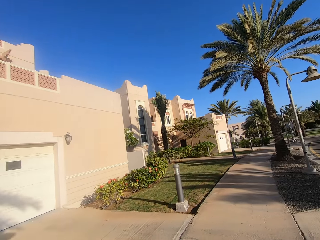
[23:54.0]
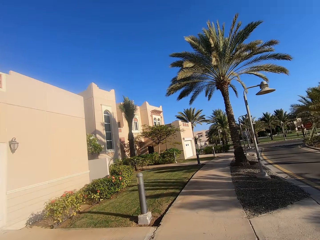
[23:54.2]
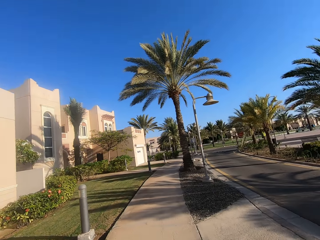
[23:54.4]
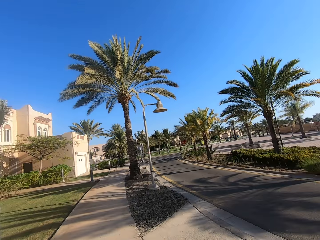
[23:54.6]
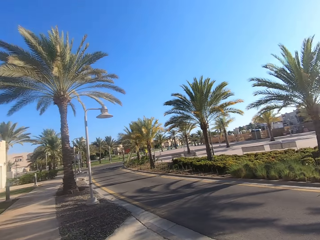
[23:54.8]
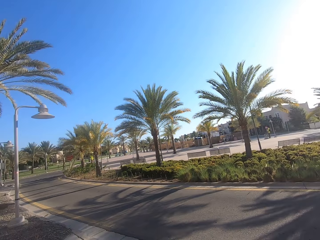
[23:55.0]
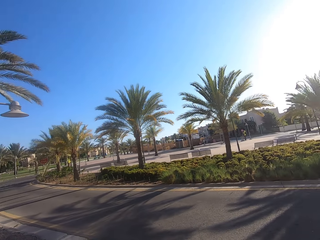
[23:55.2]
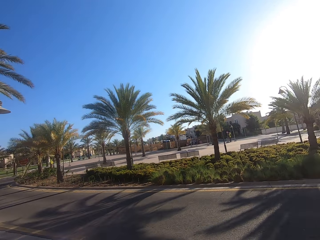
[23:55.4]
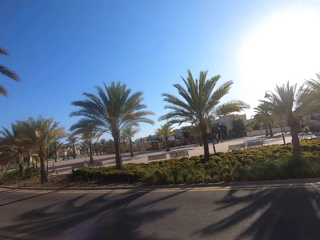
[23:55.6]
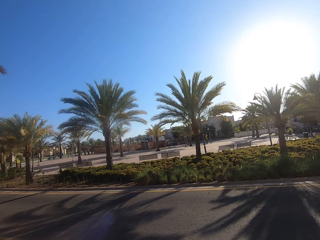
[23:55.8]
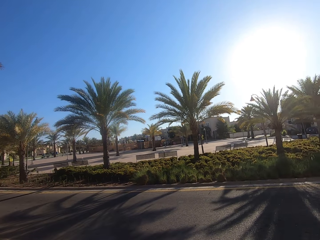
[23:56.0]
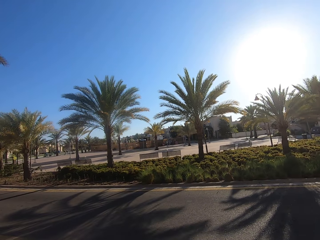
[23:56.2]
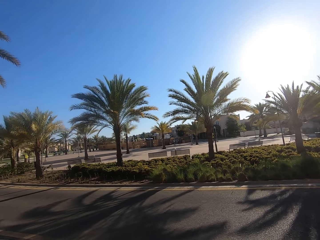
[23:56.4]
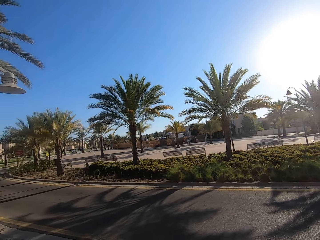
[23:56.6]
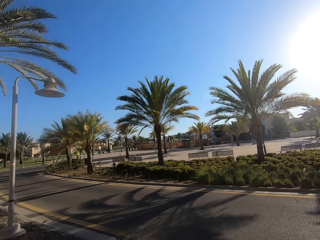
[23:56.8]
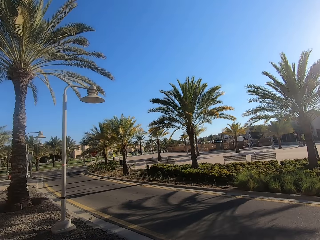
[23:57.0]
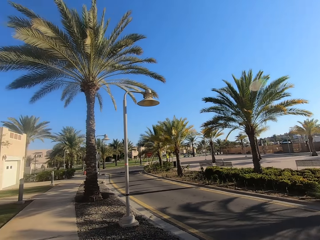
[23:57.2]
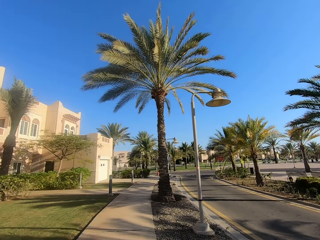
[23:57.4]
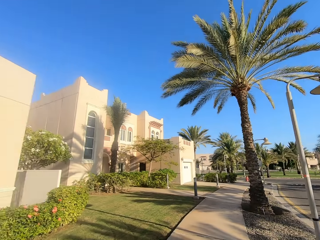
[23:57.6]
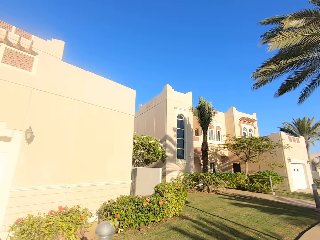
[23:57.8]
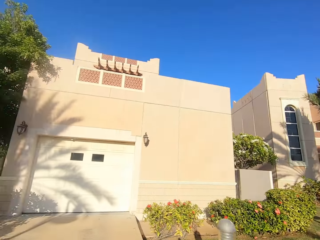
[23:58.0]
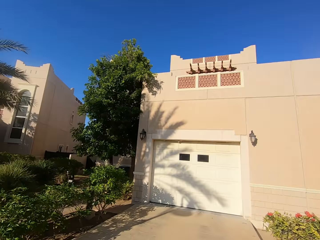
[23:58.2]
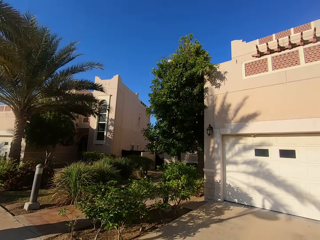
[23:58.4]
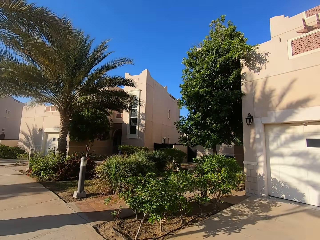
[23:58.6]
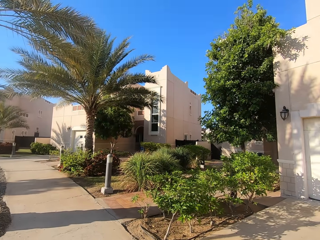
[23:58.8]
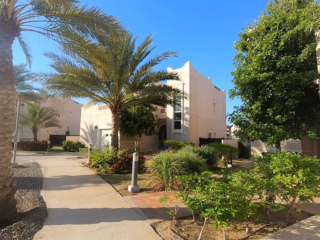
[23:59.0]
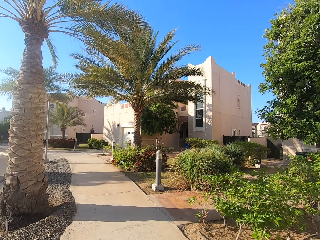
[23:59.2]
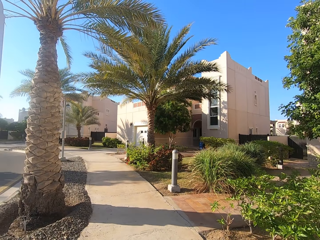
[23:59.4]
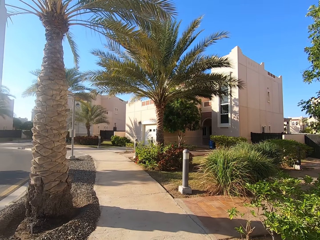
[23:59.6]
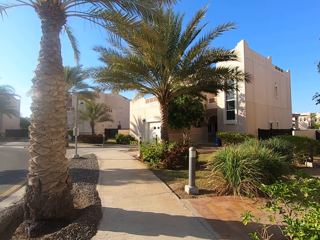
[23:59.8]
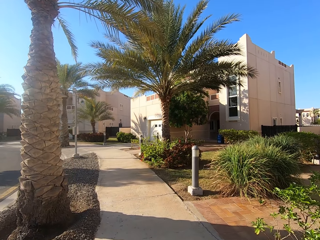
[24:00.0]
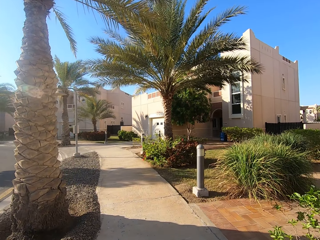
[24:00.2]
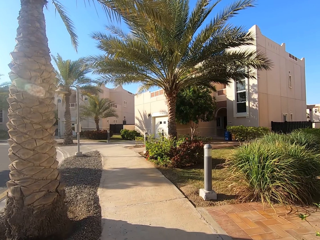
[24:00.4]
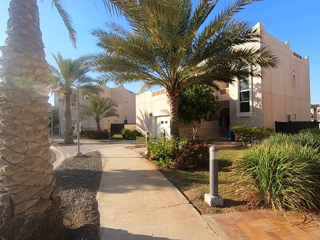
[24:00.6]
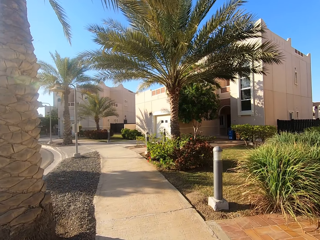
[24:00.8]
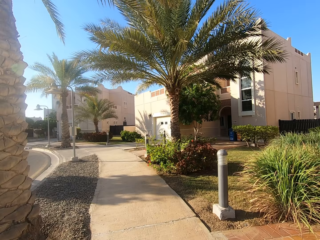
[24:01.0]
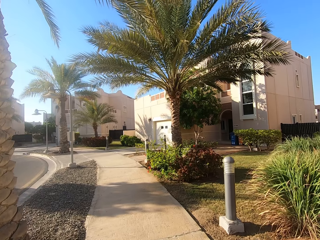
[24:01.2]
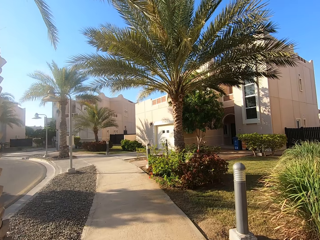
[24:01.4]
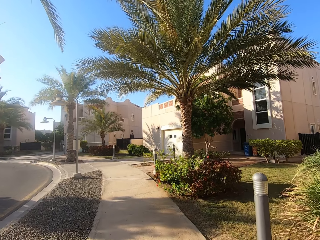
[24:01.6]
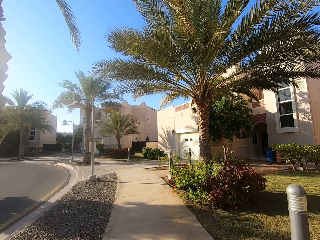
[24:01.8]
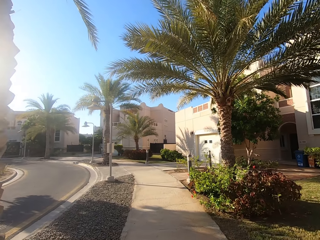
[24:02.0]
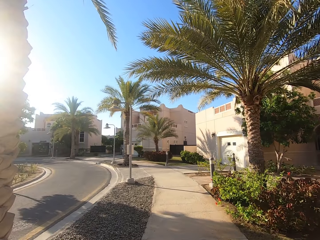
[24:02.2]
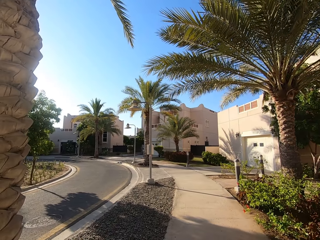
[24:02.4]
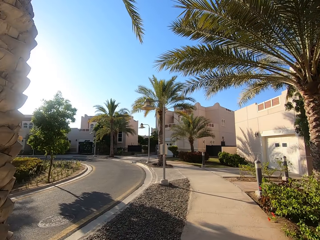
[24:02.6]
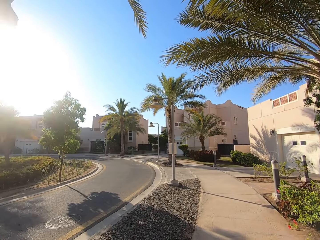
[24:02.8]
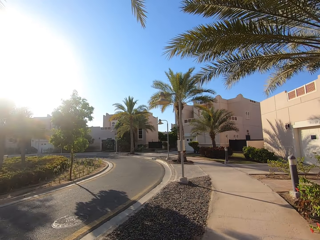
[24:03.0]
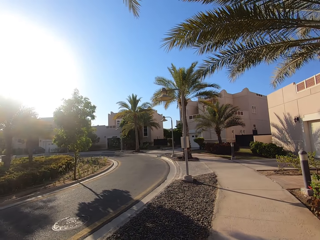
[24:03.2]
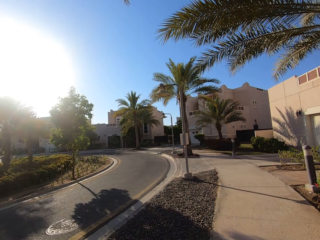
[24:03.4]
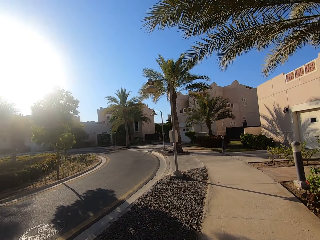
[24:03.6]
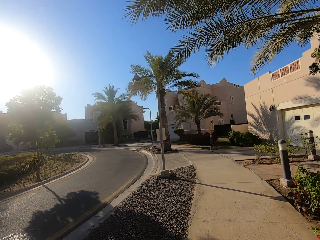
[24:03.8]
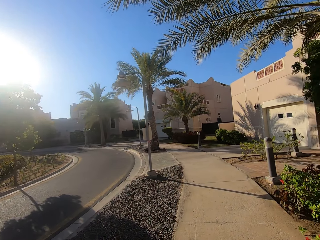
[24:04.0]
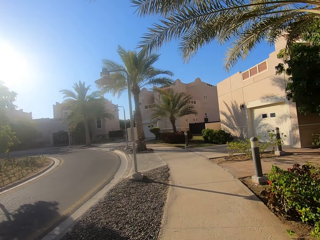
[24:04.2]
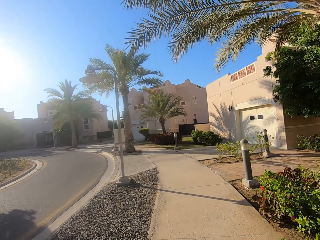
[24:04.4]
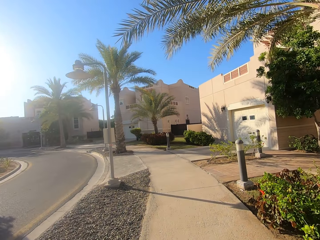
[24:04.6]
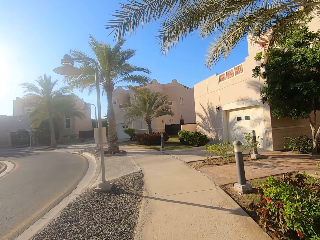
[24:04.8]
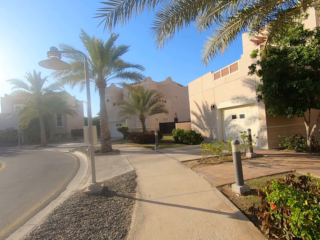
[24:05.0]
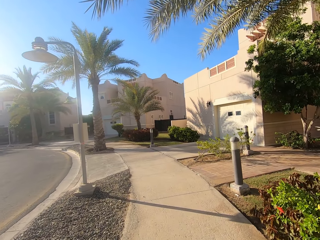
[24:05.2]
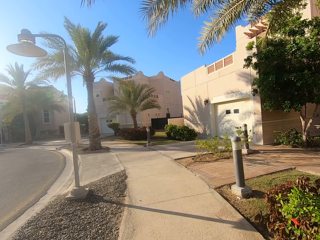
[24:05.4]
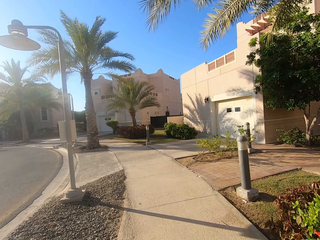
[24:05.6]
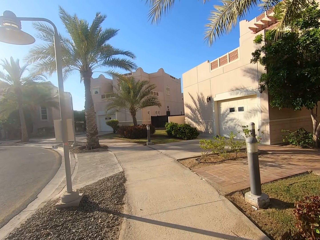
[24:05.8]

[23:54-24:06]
The camera wearer walks around a sidewalk. They turn around. They walk on the sidewalk.

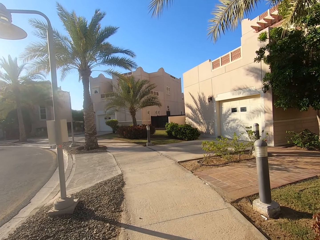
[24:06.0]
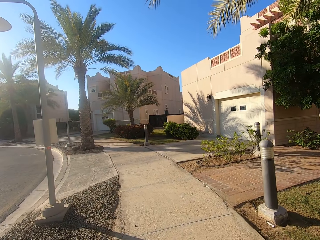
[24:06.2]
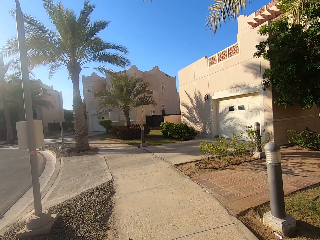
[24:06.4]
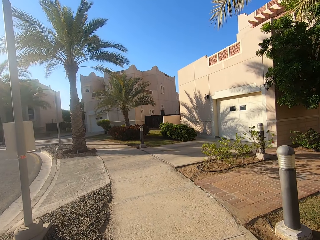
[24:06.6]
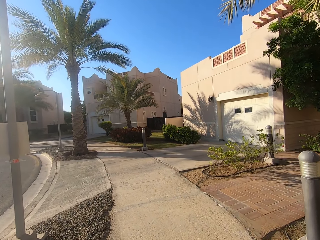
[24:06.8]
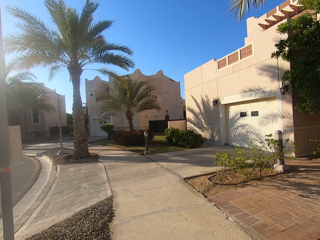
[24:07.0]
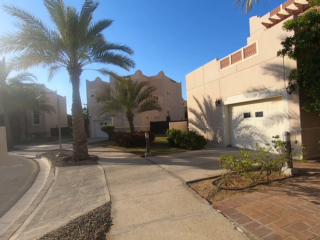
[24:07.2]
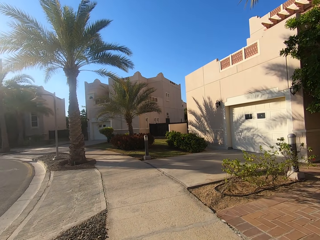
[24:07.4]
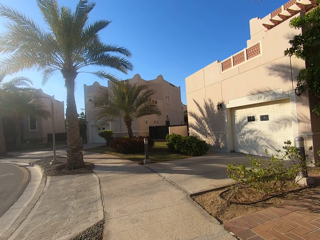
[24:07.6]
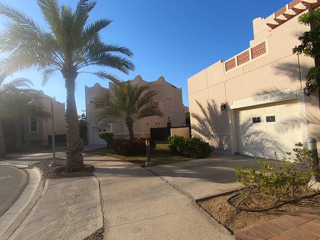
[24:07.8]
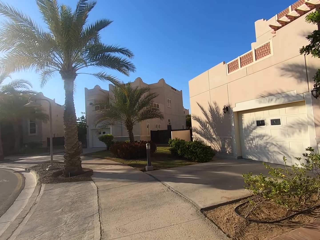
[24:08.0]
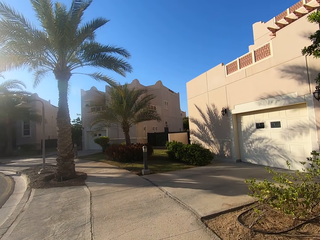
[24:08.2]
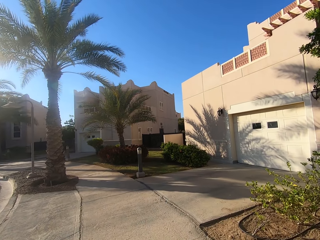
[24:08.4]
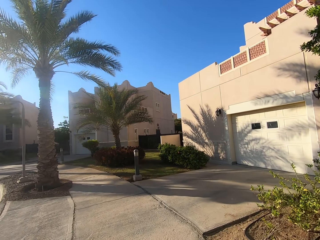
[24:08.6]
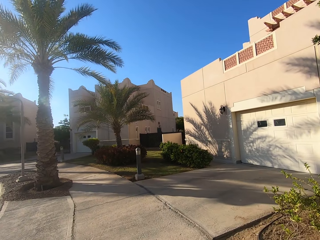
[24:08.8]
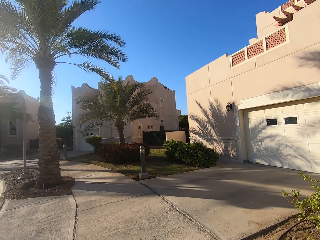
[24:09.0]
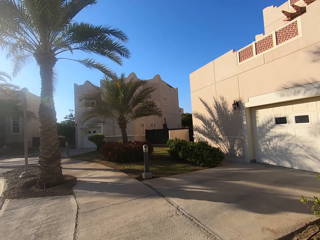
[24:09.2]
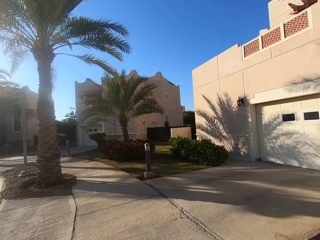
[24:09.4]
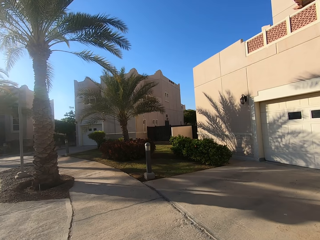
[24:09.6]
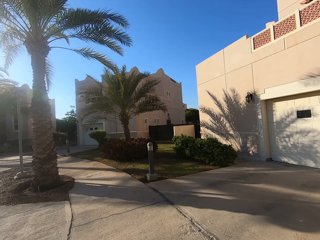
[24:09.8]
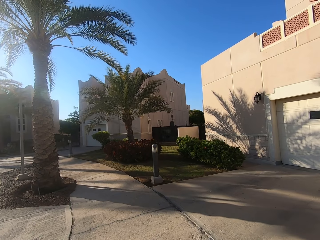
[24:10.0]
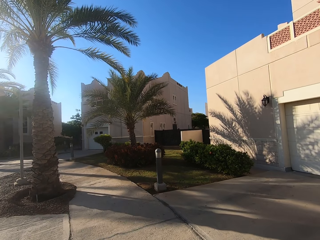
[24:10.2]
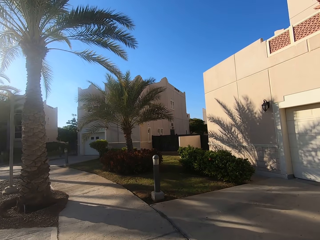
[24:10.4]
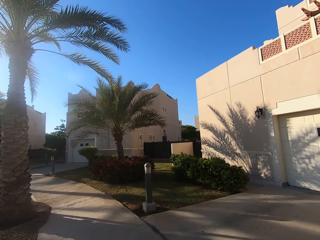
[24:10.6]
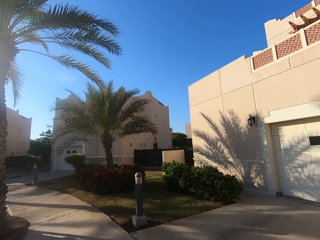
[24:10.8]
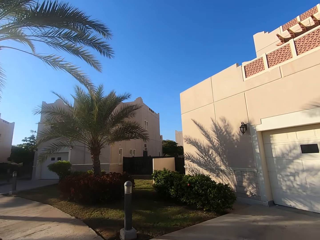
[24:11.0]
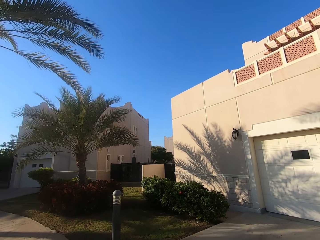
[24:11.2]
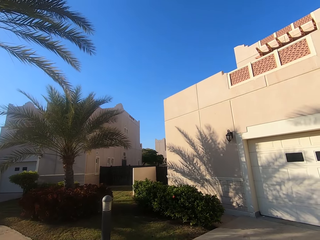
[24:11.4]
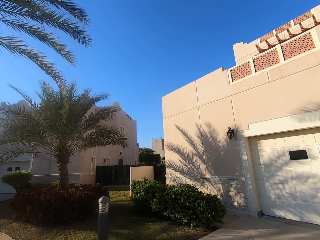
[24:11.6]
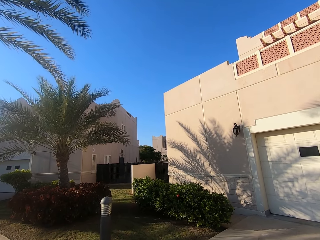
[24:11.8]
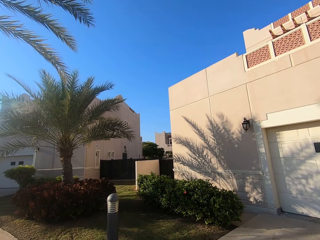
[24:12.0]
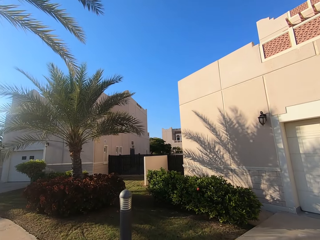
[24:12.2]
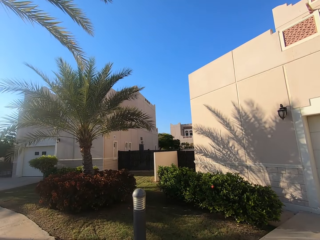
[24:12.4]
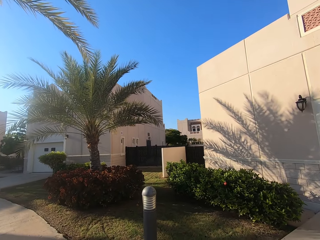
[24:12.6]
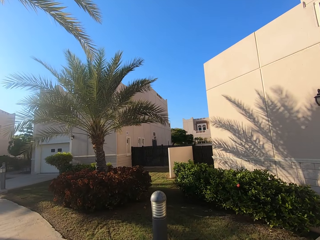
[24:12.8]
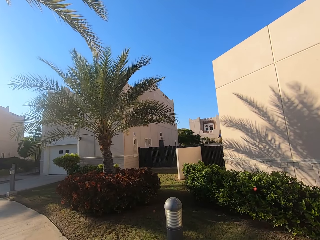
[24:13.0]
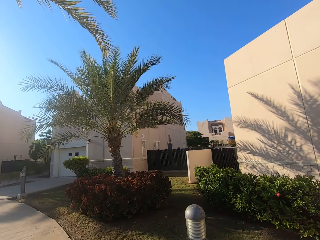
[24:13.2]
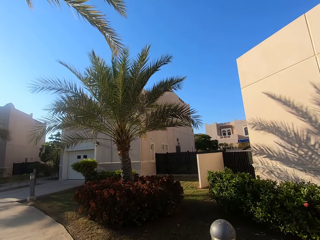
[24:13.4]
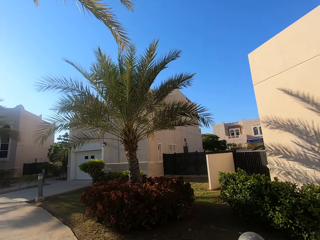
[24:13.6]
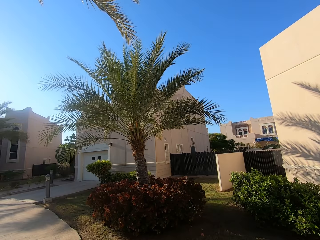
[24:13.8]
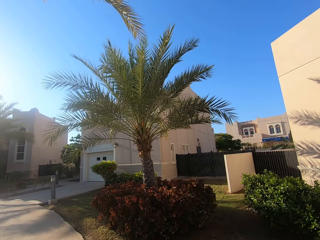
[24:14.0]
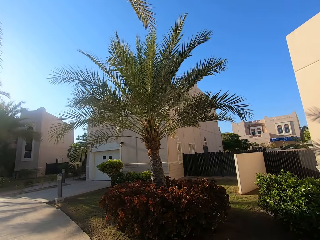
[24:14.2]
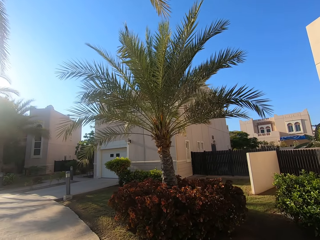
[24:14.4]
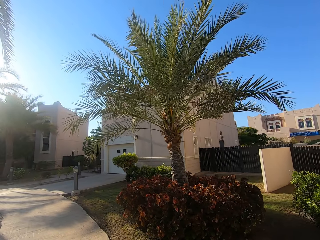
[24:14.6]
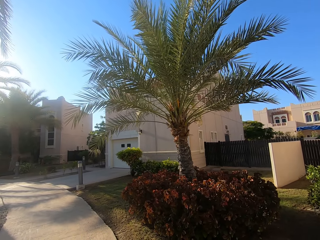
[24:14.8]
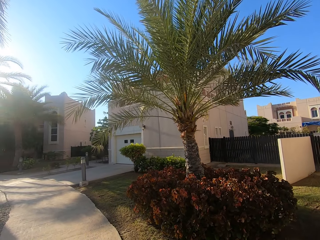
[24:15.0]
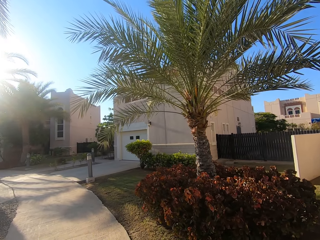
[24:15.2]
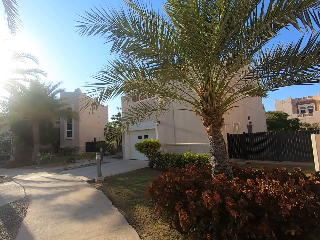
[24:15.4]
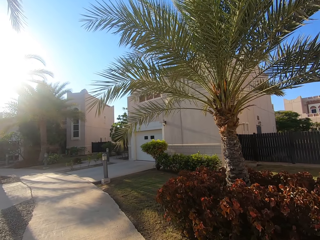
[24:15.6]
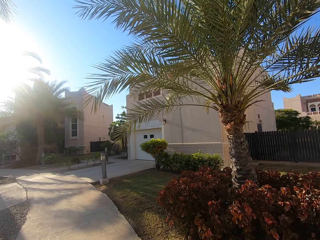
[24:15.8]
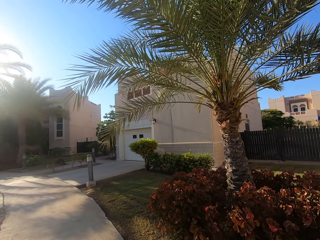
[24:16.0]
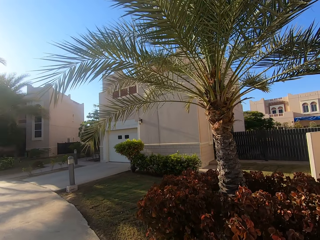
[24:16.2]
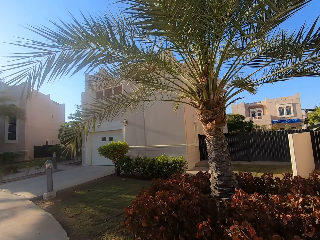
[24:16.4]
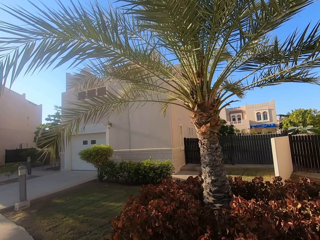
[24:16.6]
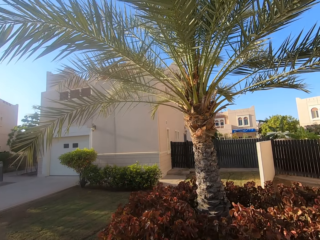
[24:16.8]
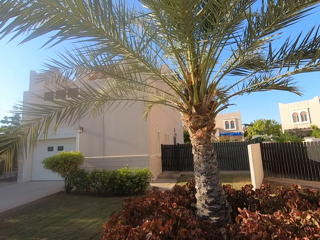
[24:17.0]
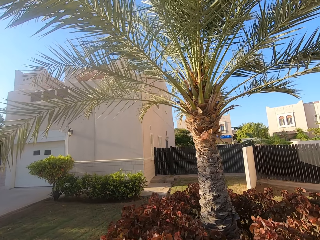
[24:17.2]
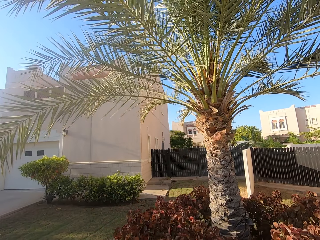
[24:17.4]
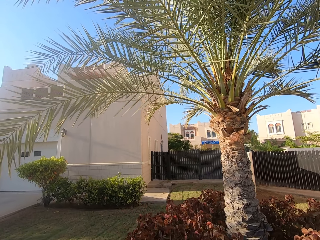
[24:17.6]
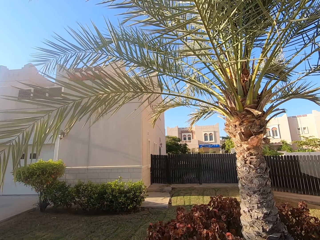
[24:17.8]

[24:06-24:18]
The camera wearer looks around a sidewalk.
